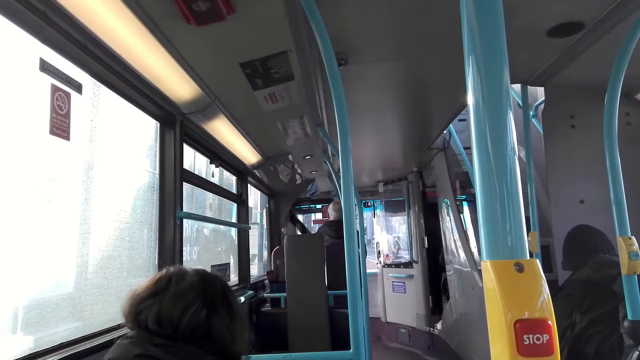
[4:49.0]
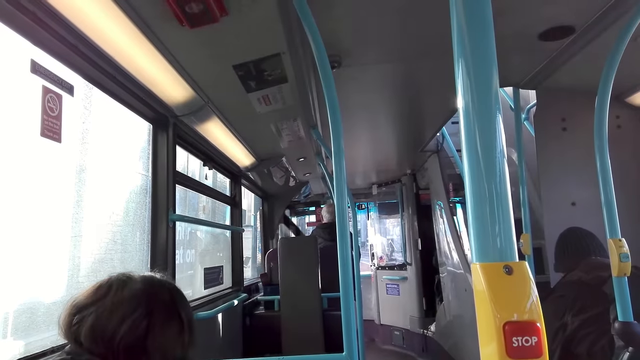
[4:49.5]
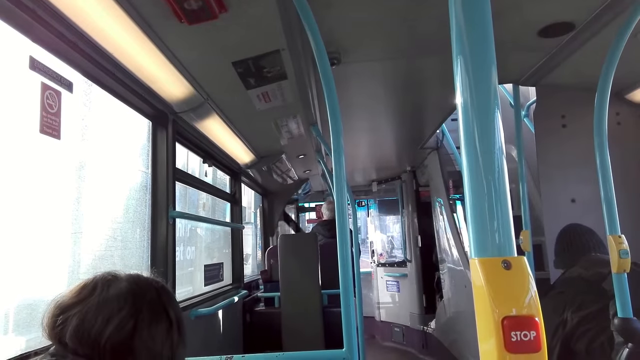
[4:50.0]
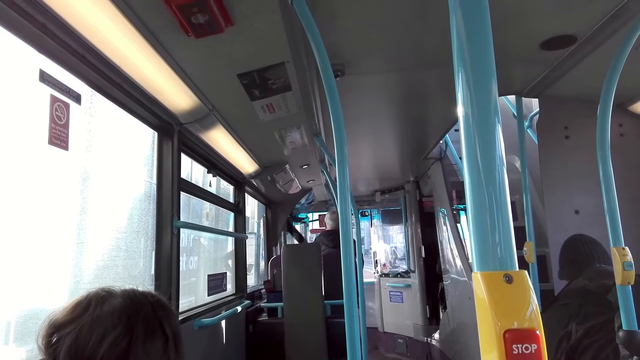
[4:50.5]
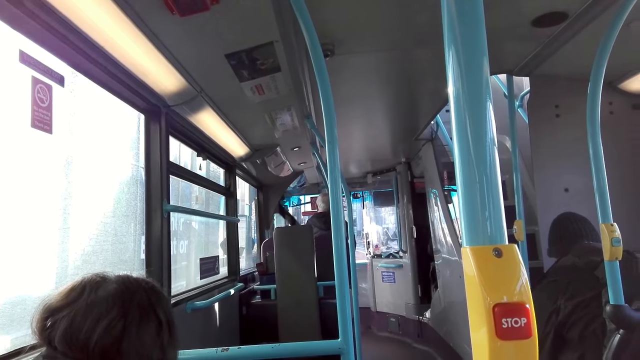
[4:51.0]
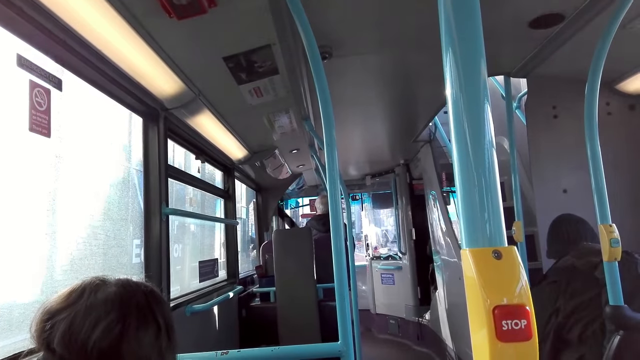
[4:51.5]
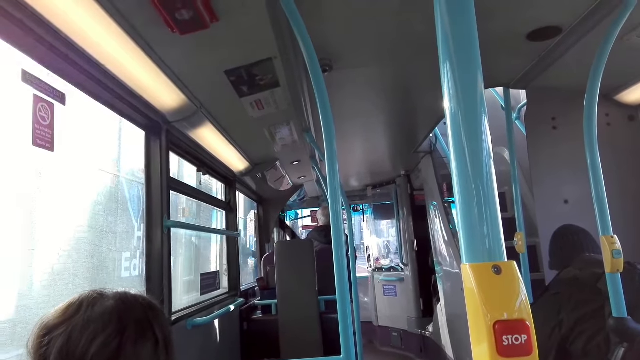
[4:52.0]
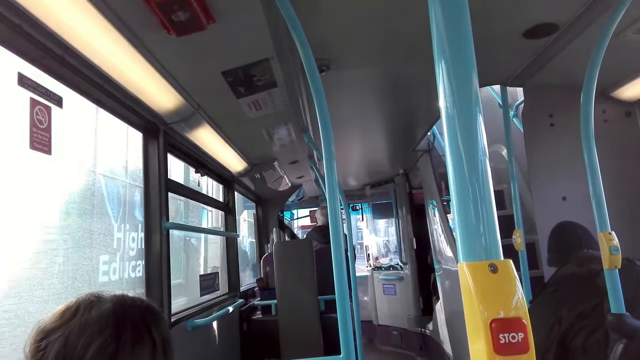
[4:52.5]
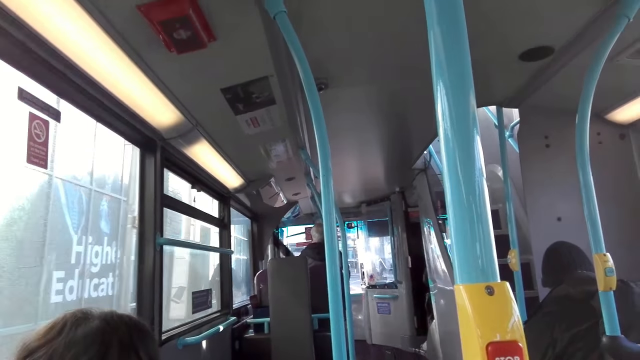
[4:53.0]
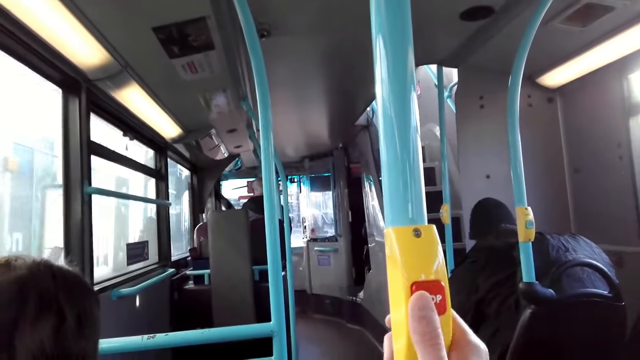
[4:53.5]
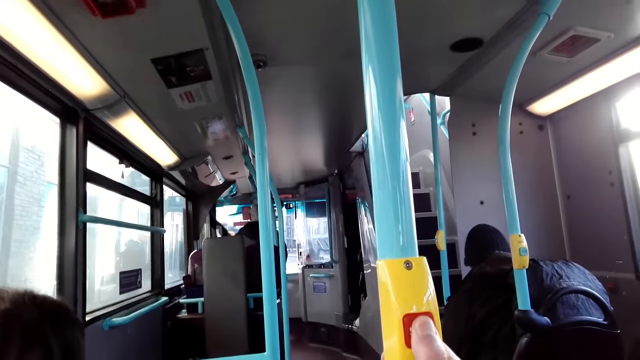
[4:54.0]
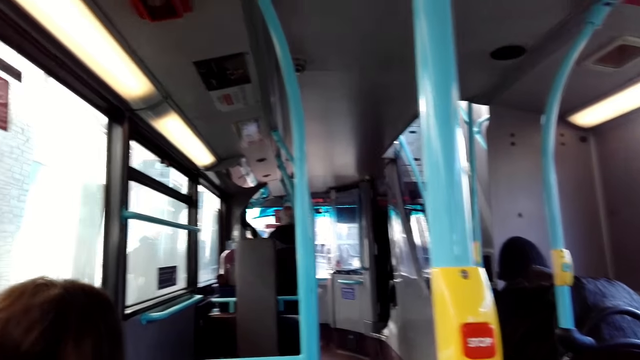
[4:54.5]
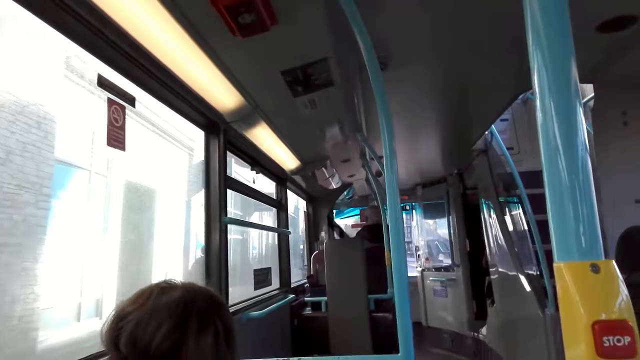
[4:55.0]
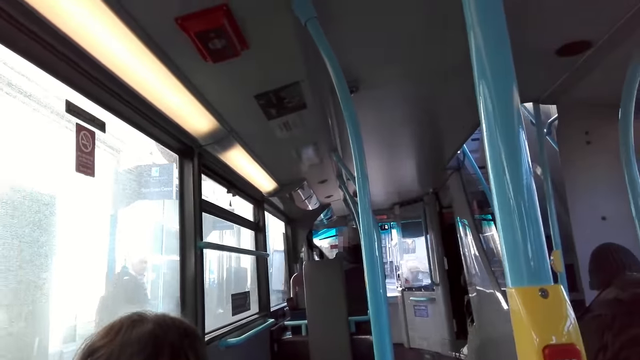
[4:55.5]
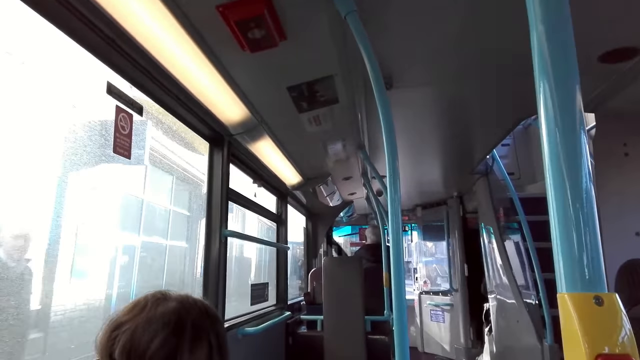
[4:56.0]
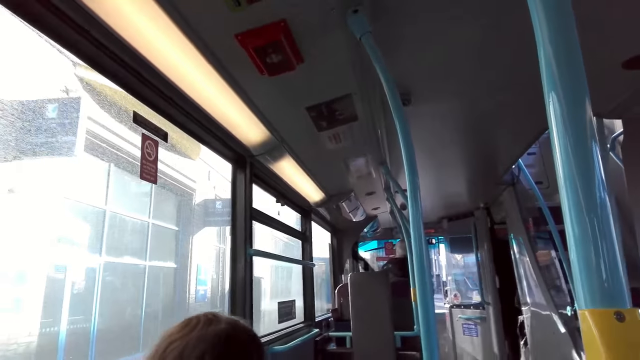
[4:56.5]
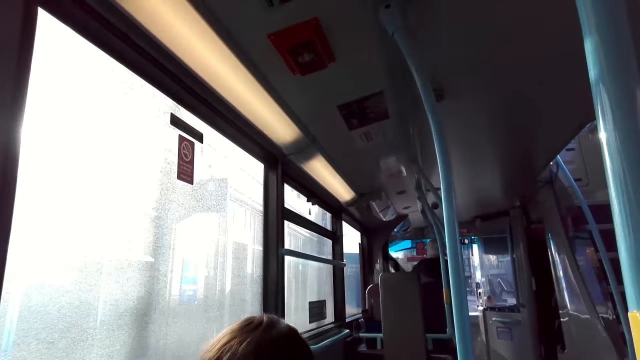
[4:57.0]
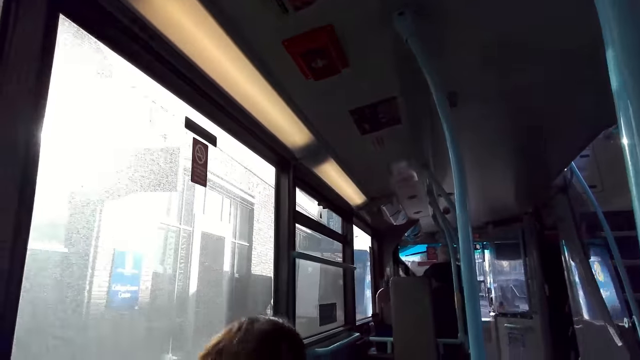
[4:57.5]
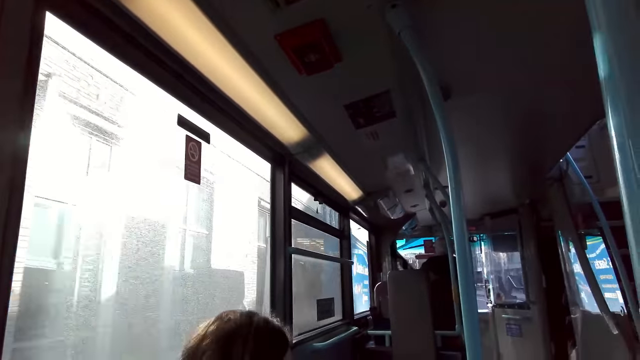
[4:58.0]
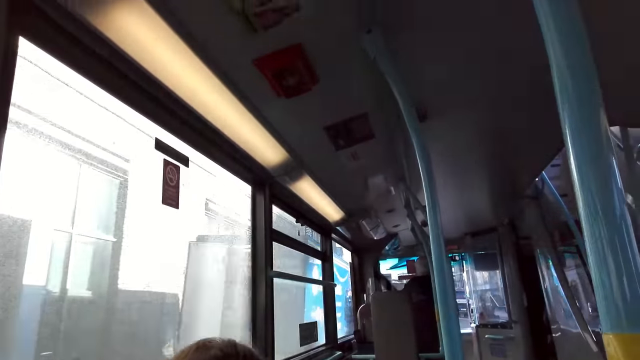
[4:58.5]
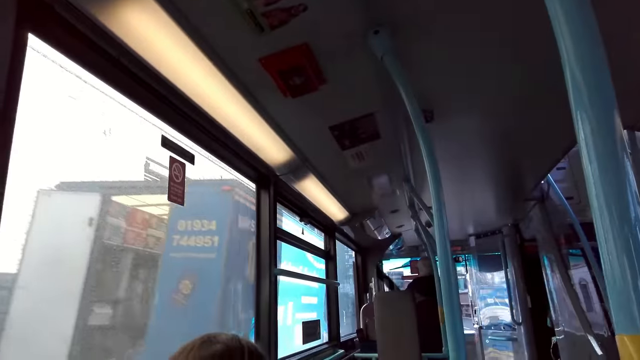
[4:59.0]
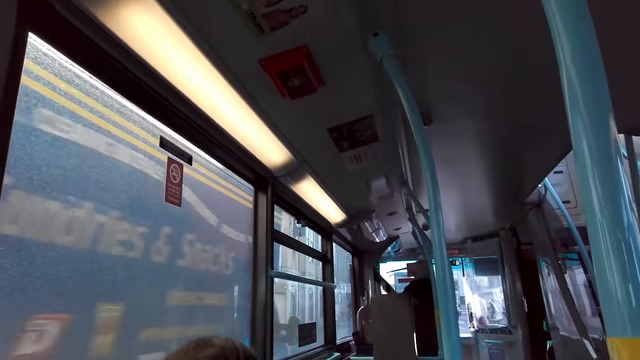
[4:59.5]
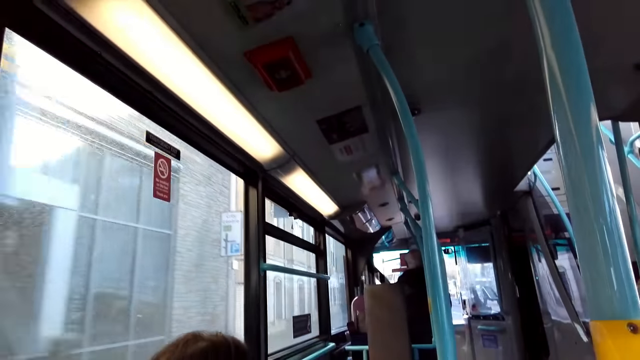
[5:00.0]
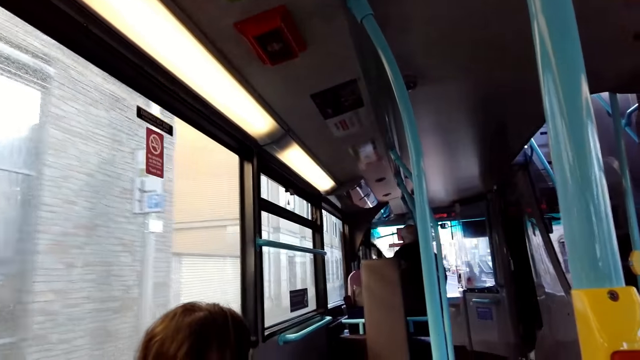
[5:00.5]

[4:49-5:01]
The man closes the door of the double-decker bus with his left hand. The man drives the double-decker bus with both hands. The camera wearer presses a stop button on a handgrip with his right hand.

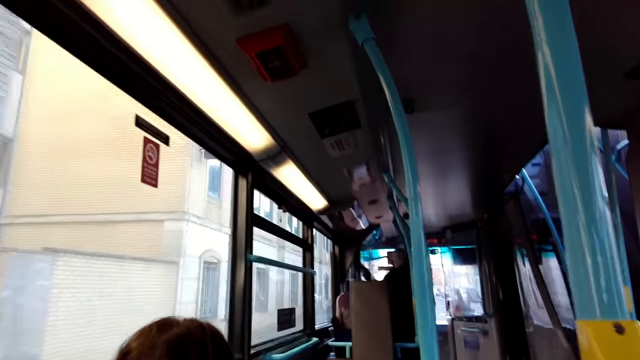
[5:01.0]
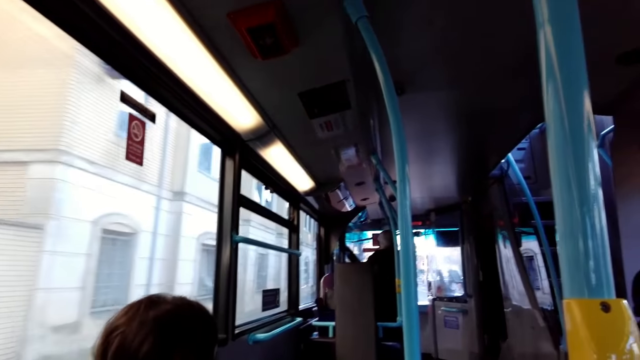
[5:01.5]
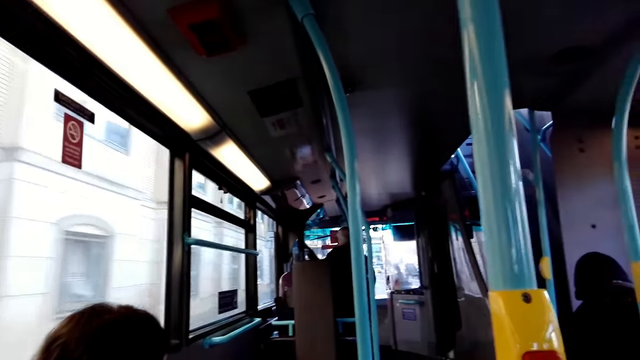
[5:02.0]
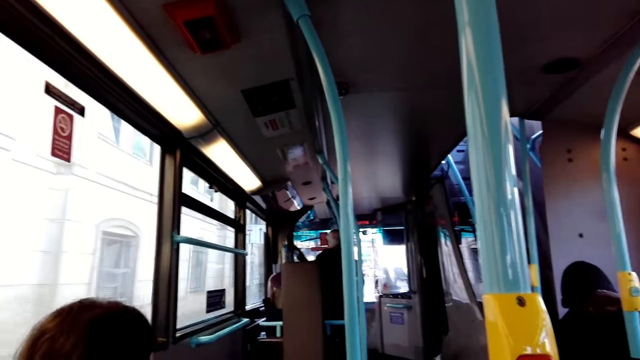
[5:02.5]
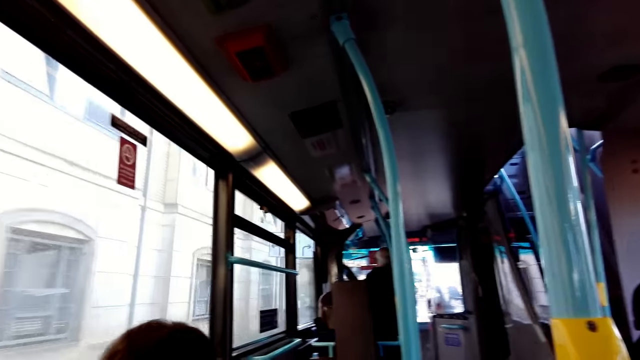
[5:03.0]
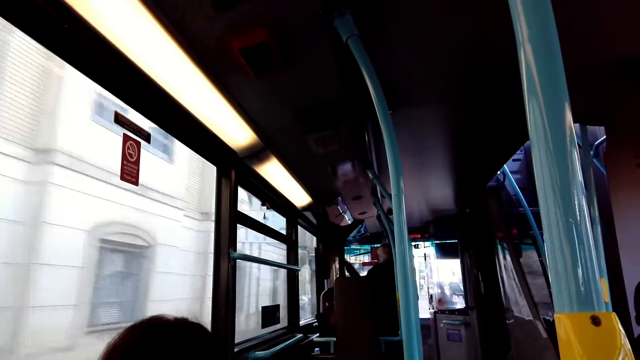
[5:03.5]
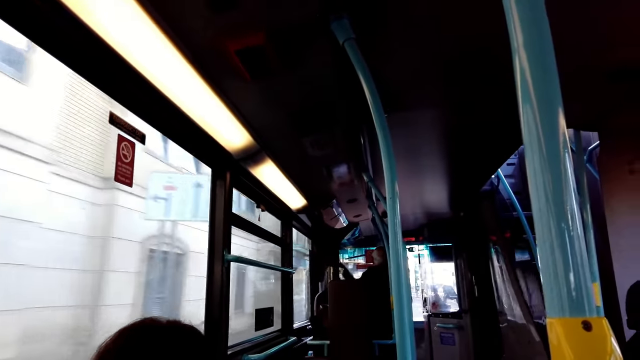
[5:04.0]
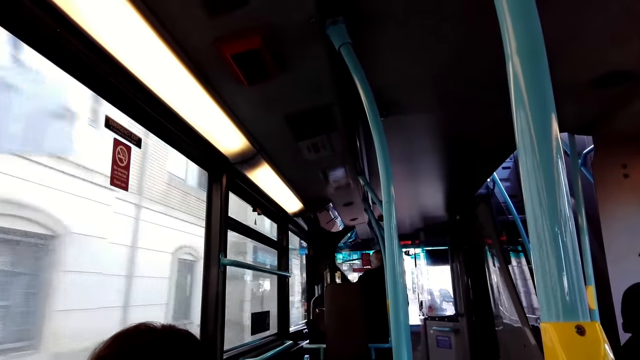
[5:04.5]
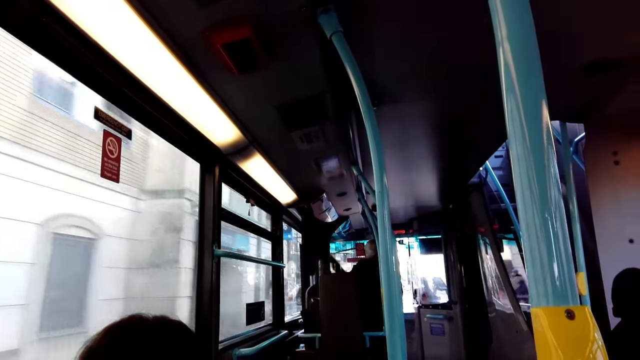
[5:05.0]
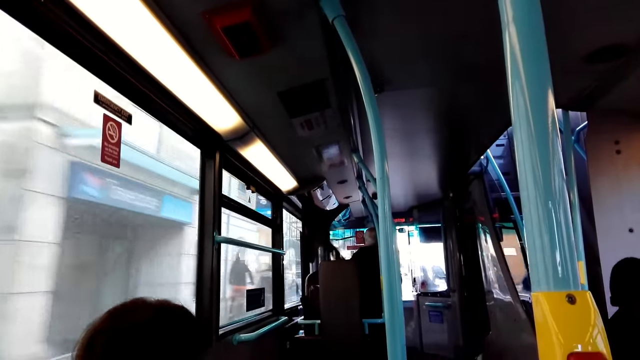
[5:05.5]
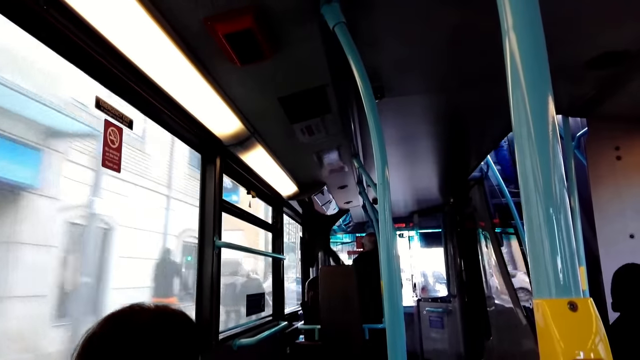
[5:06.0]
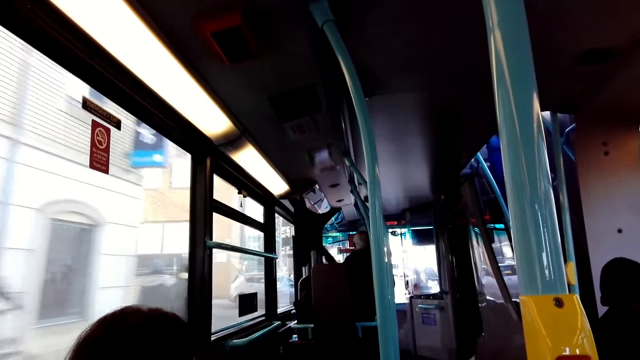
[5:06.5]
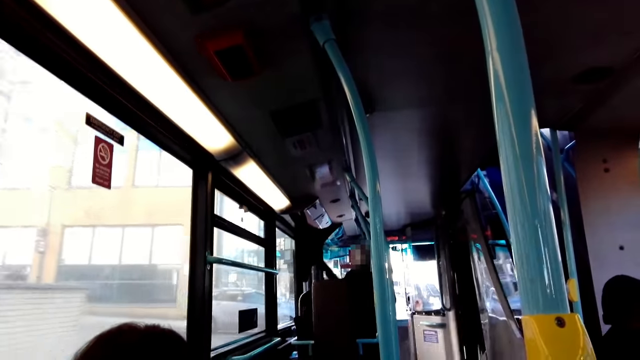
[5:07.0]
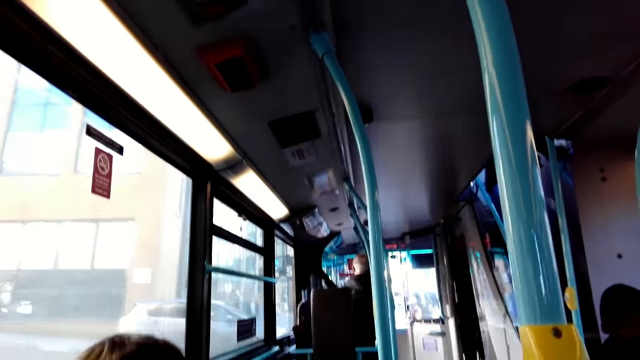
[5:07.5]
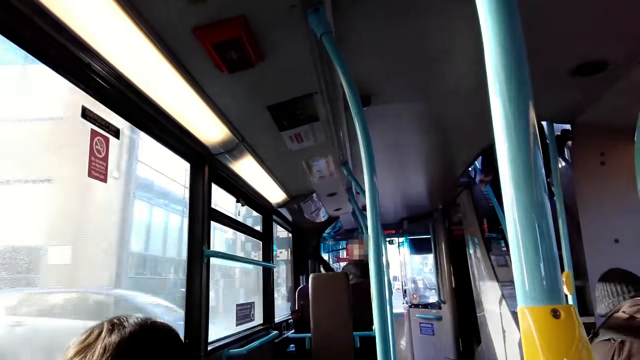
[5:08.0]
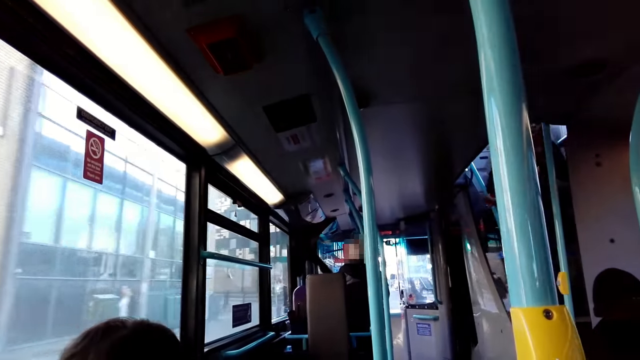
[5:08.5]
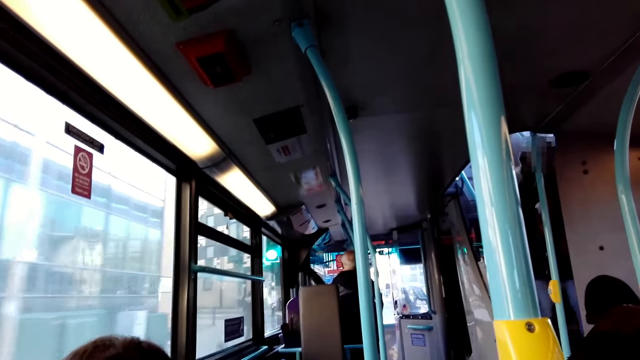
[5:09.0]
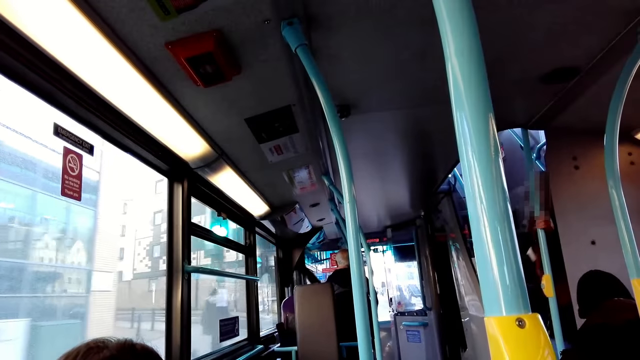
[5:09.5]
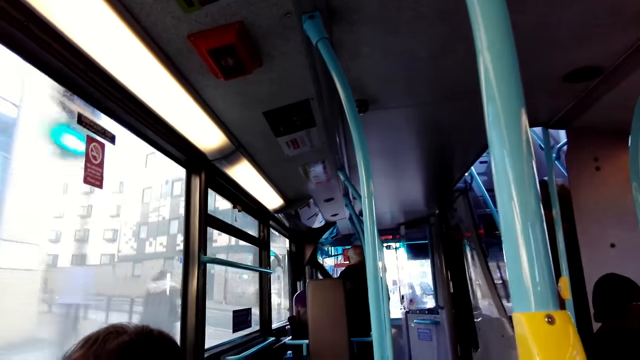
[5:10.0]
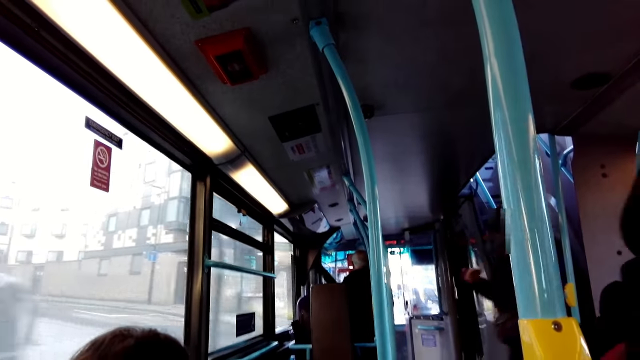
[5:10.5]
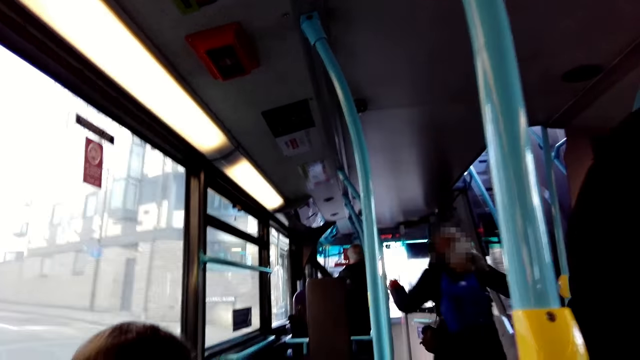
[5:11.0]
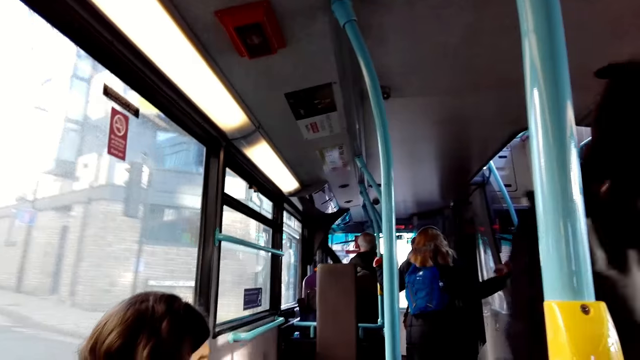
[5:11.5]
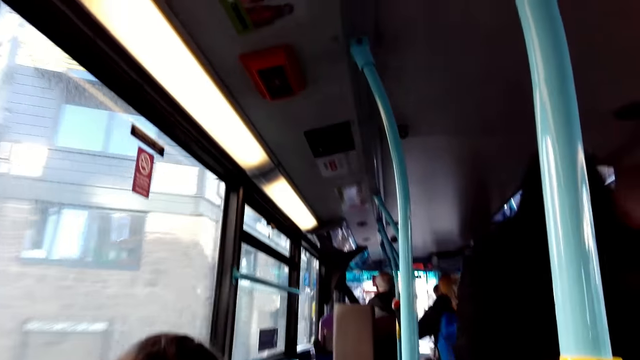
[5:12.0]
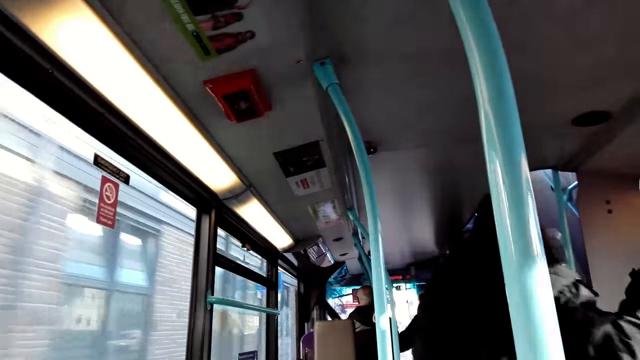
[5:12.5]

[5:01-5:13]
A woman walks down the stair into the lower deck with both hands on the handrail. The woman holds the handgrip with her left hand. She holds the handgrip with her left hand again. Another woman holds a handgrip with her right hand.
